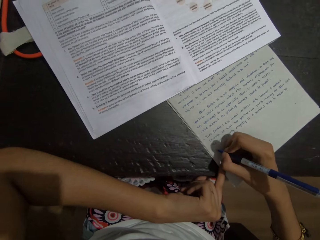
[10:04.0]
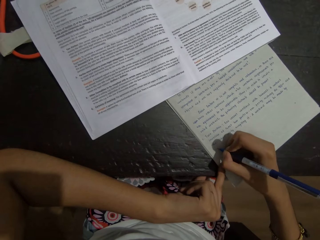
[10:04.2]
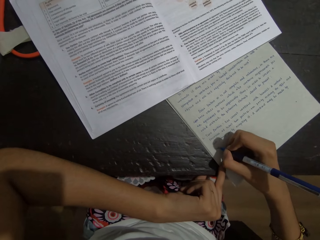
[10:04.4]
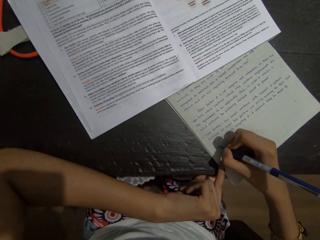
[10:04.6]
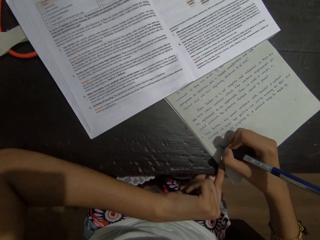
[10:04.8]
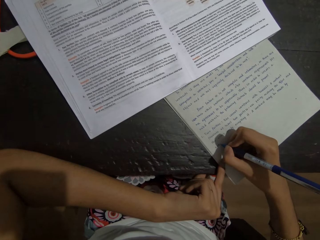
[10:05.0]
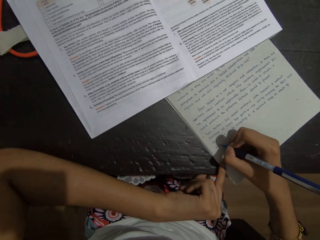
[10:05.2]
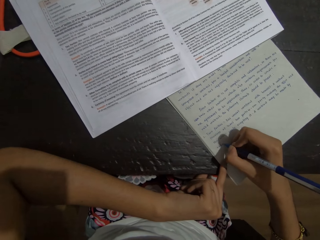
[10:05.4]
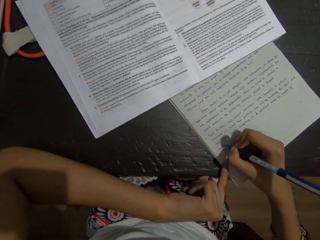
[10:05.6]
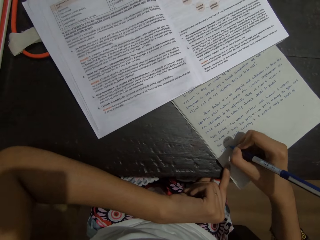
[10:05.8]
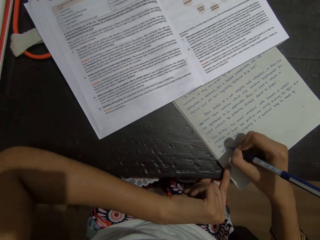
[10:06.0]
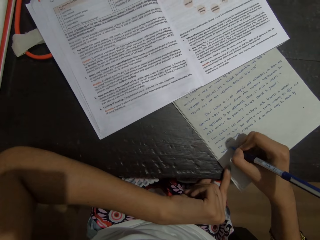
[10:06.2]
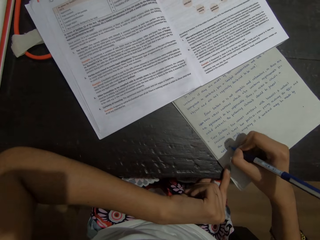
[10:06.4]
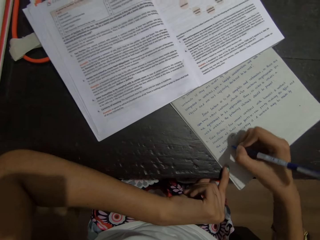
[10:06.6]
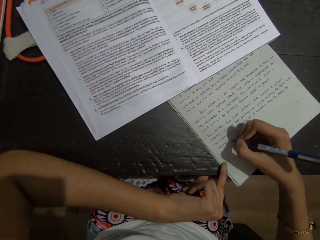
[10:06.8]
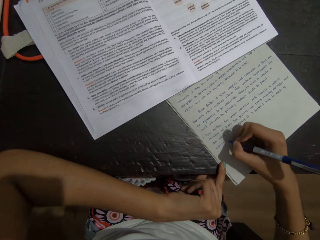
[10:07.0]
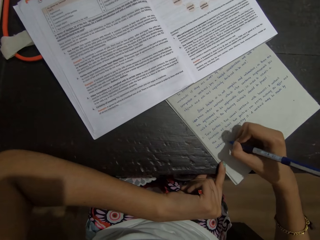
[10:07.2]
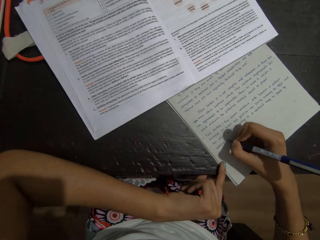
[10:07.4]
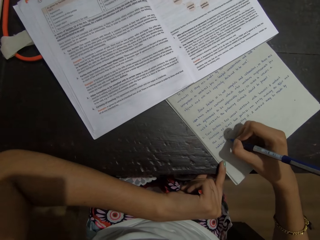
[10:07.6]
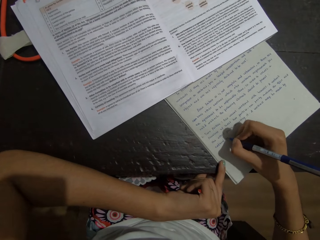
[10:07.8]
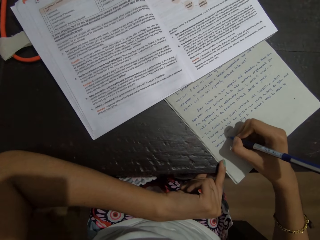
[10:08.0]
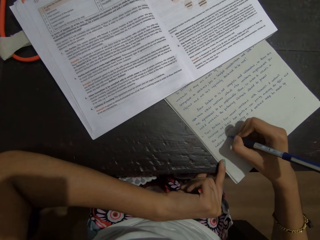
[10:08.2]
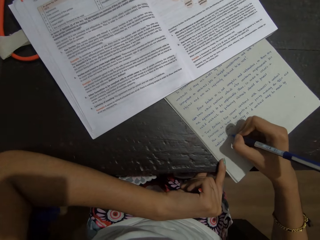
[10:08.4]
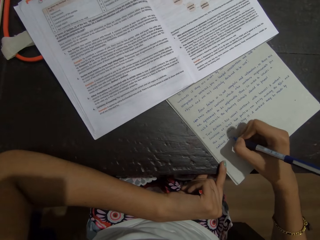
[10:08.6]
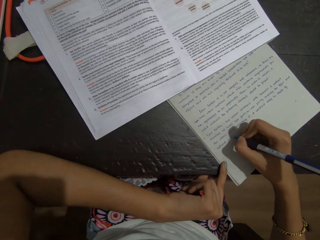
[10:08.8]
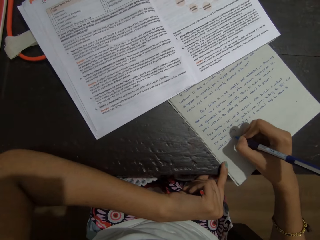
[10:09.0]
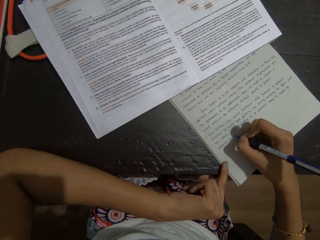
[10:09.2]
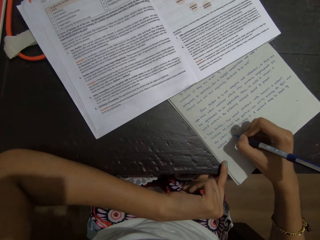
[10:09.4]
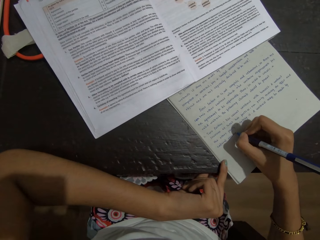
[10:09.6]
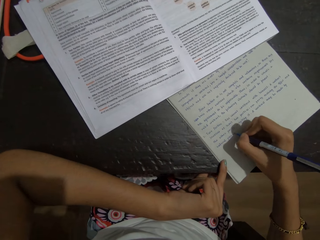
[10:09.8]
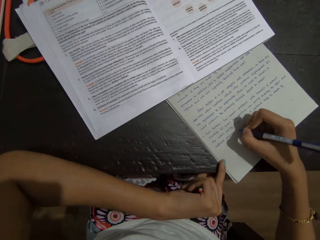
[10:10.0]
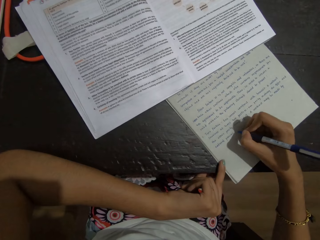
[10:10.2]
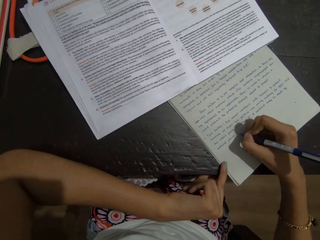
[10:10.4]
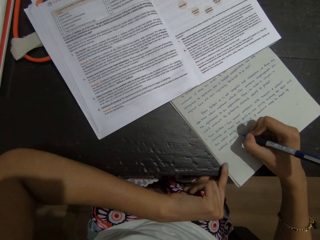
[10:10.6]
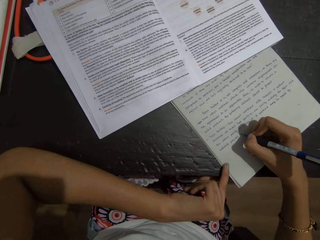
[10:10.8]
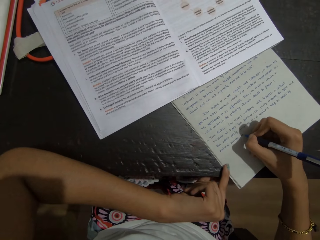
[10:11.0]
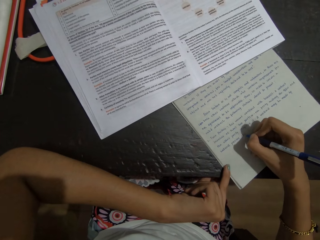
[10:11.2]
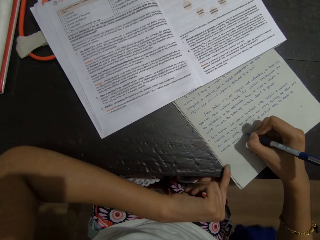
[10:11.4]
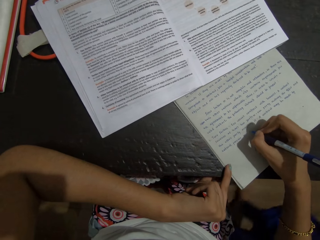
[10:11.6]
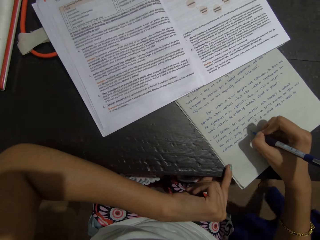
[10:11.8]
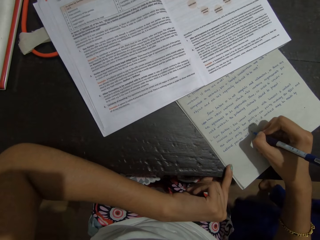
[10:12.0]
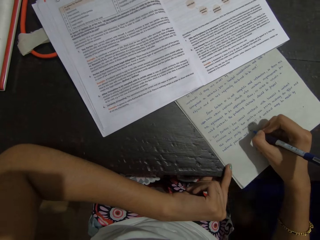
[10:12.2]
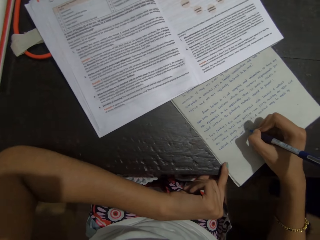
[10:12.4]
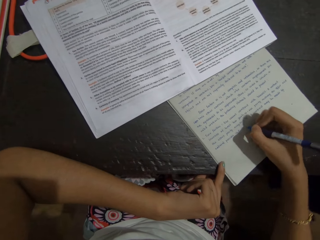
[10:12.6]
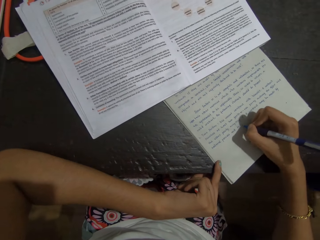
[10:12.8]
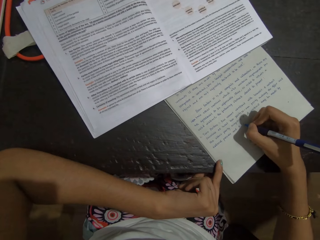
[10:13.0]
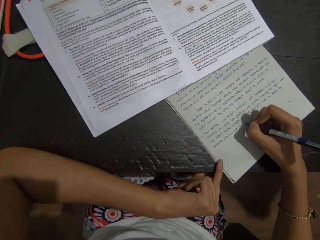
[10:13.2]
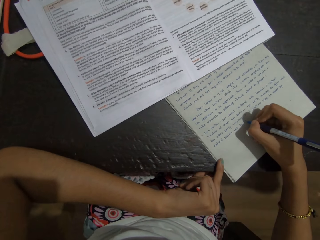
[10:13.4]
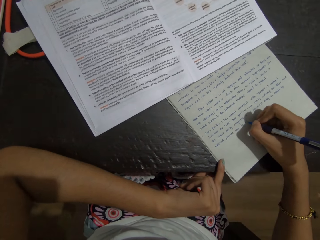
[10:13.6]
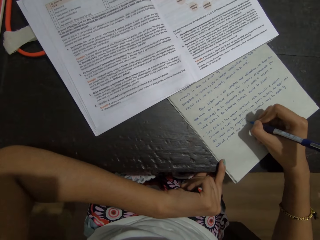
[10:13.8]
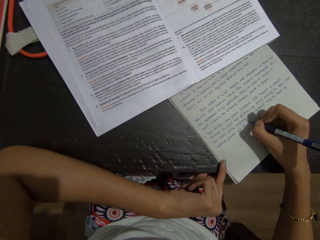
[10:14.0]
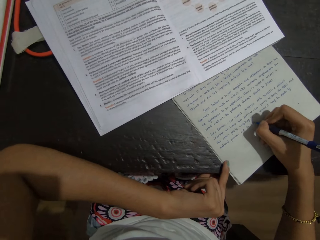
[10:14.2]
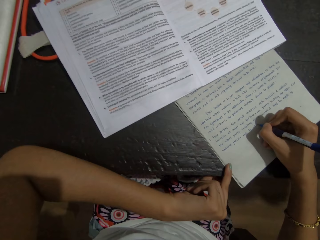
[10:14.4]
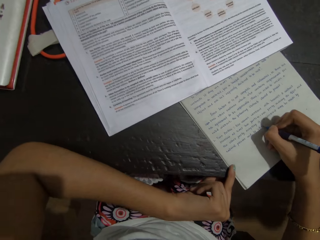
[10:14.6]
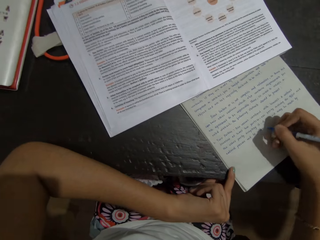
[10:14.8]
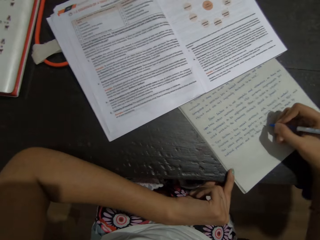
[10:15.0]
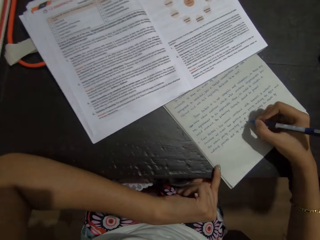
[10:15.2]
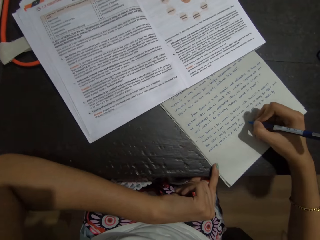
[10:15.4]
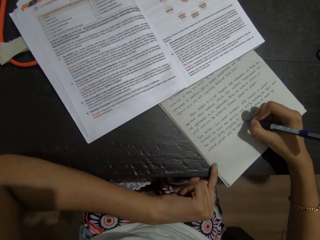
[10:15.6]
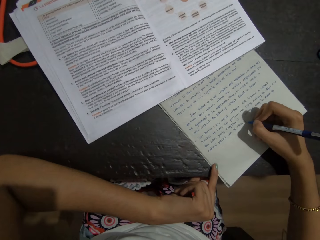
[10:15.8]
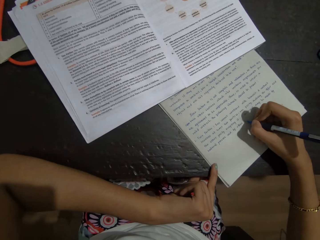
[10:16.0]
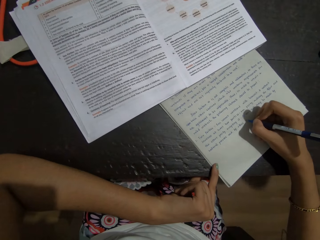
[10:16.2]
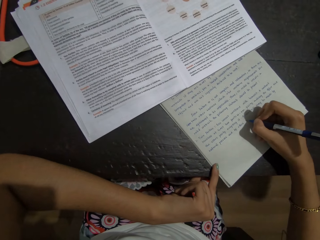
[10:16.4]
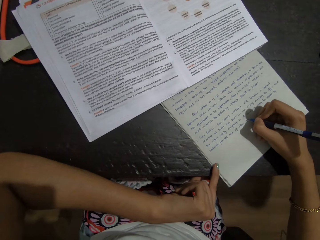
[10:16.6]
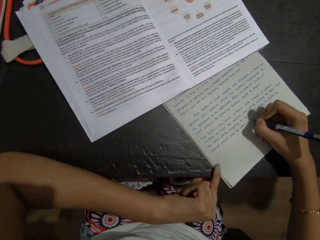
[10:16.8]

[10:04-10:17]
The camera wearer writes on the book using a pen in the right hand. They look at the book.

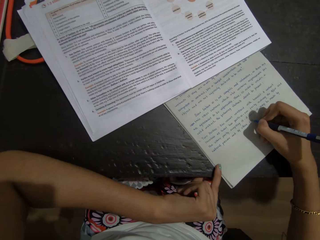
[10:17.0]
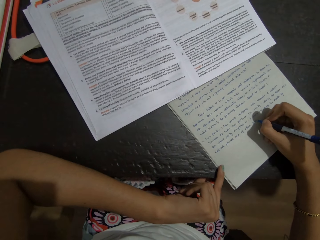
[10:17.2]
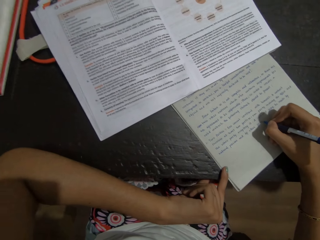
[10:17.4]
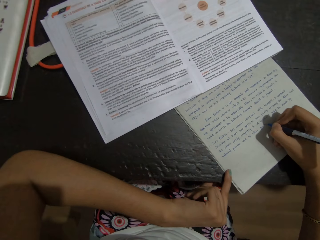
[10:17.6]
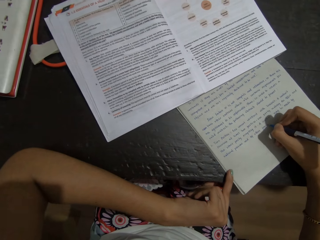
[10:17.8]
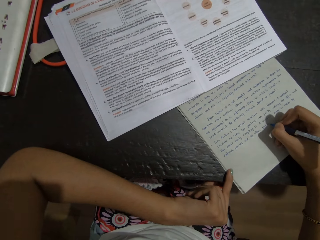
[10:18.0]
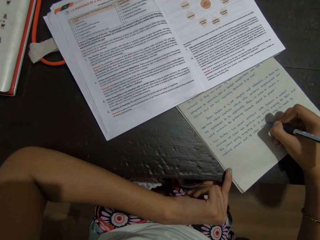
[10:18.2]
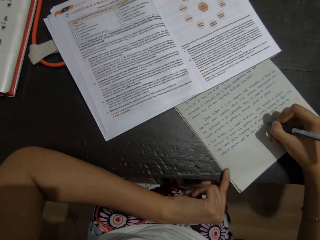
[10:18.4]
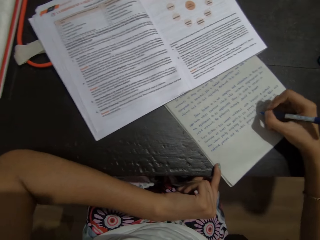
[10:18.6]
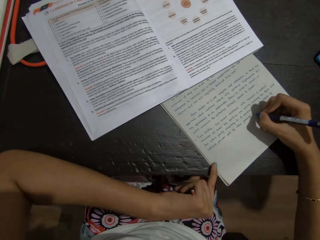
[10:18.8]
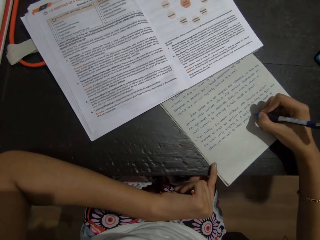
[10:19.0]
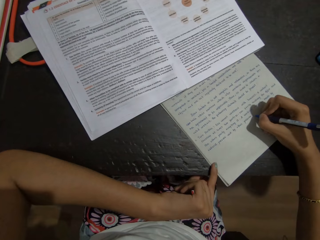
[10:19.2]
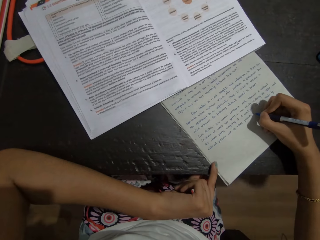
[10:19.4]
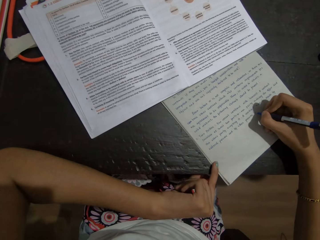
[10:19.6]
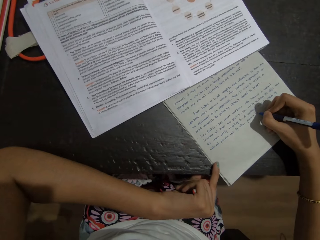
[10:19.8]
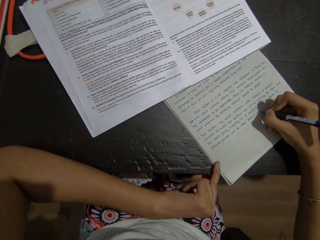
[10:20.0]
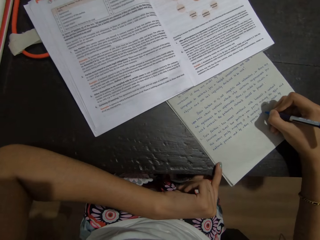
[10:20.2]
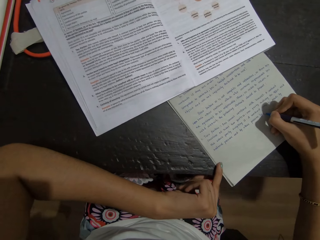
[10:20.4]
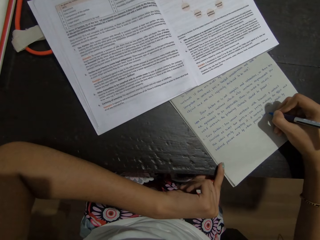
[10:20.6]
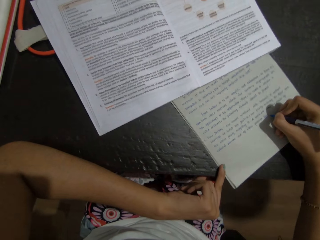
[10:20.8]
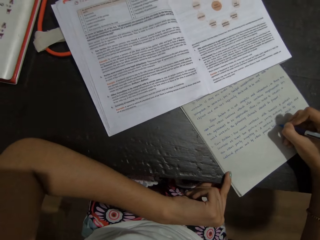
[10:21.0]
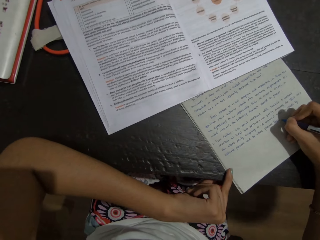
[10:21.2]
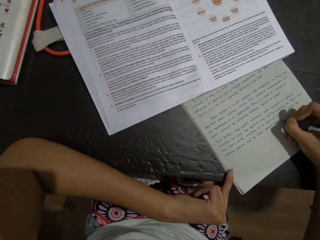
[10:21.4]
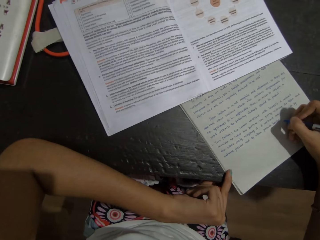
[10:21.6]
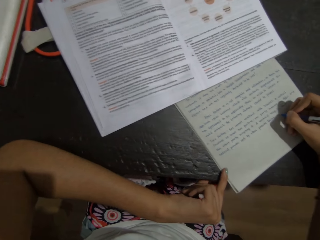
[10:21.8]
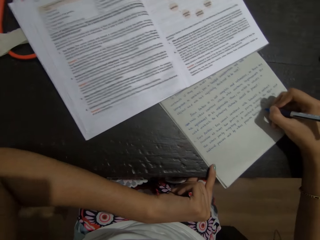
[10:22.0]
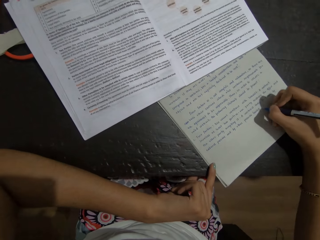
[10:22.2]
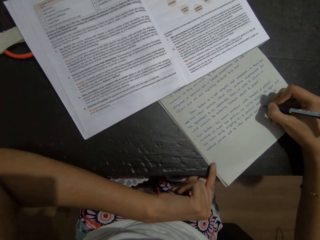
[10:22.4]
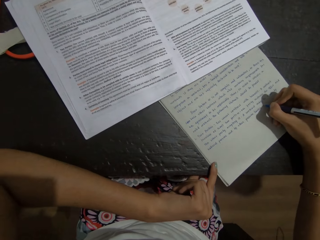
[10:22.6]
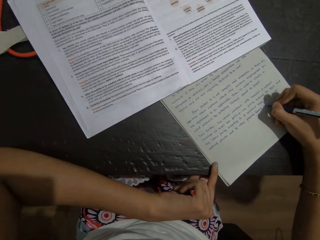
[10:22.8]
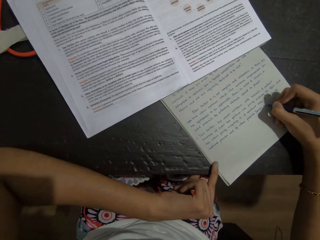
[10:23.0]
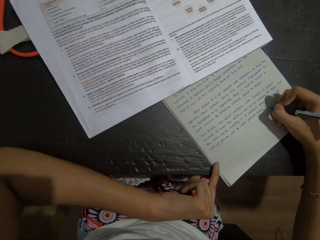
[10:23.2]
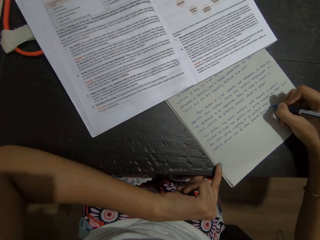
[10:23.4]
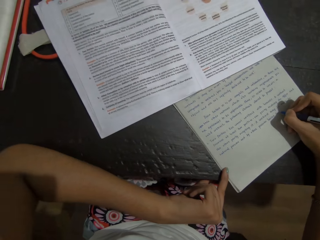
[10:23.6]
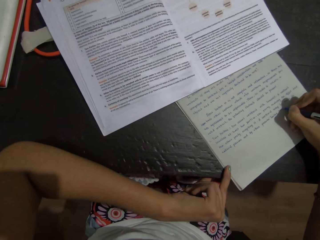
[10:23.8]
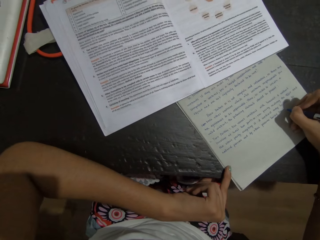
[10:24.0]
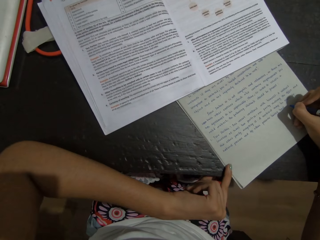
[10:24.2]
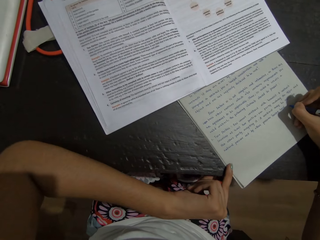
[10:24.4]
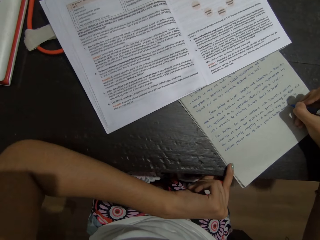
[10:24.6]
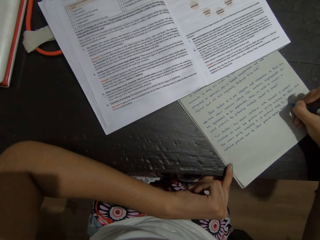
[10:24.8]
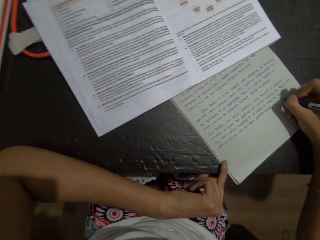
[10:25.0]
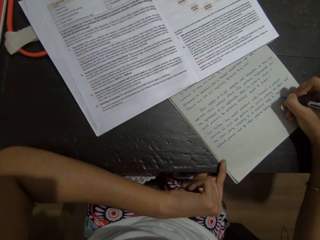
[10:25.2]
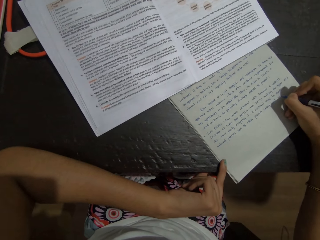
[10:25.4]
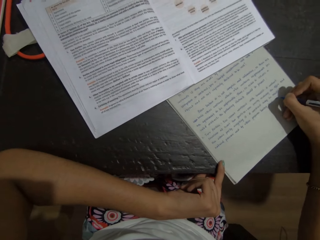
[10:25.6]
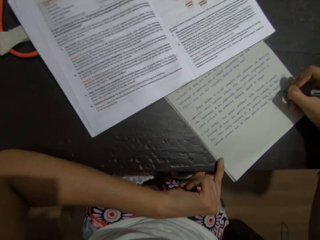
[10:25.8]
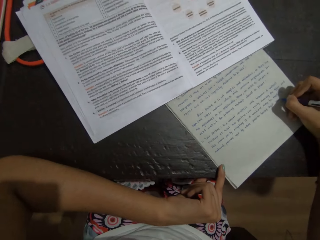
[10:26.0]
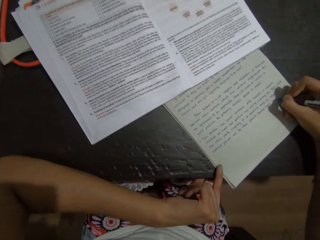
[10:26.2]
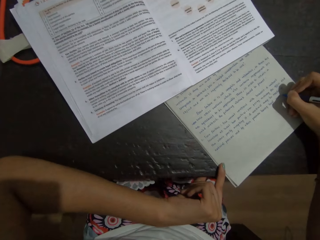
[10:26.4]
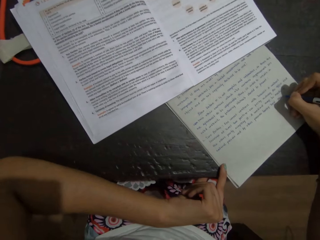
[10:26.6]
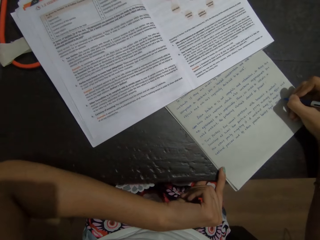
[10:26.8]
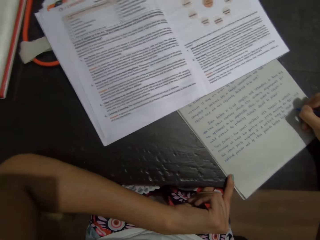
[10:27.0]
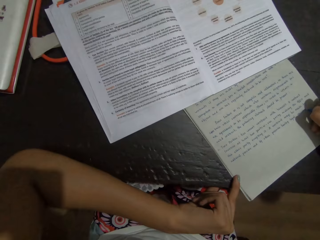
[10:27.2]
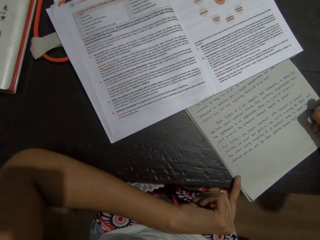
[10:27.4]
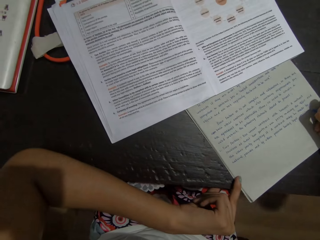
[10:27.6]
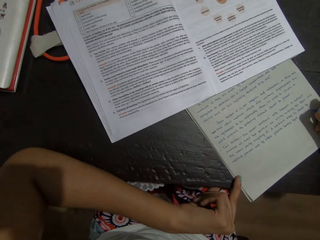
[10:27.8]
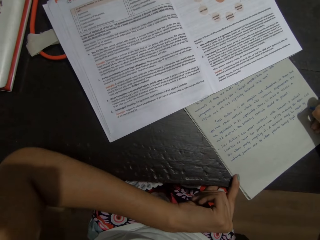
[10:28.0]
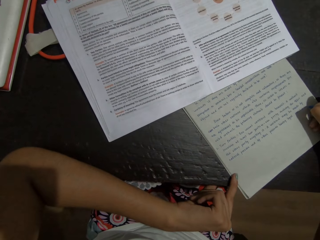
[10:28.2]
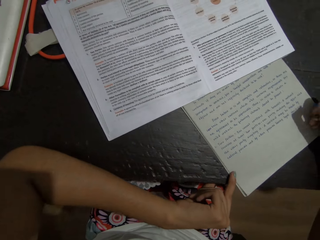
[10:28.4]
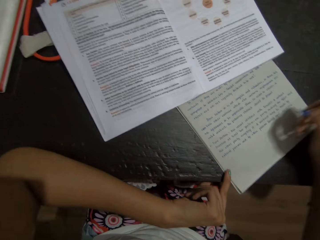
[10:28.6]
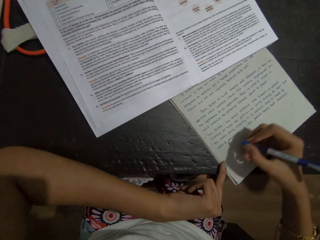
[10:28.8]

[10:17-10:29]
The camera wearer writes on the book using a pen in the right hand. They look at the book.
